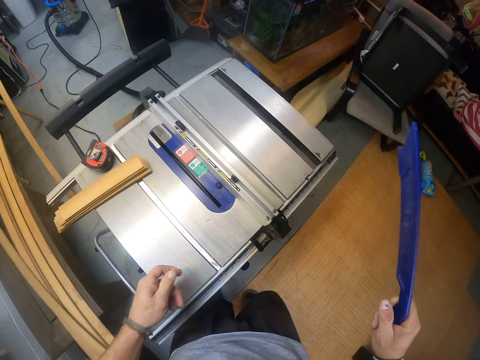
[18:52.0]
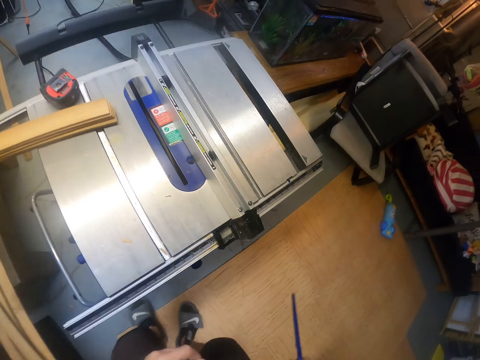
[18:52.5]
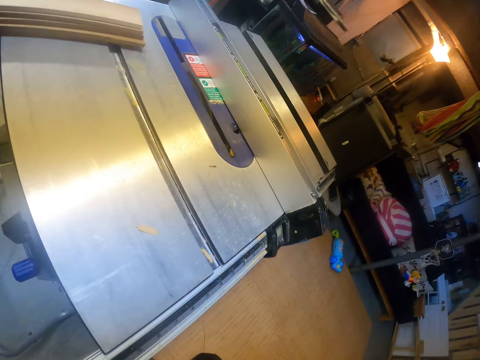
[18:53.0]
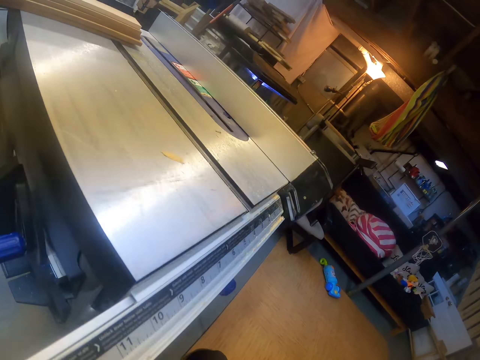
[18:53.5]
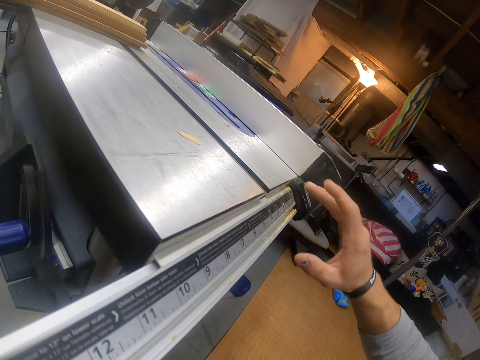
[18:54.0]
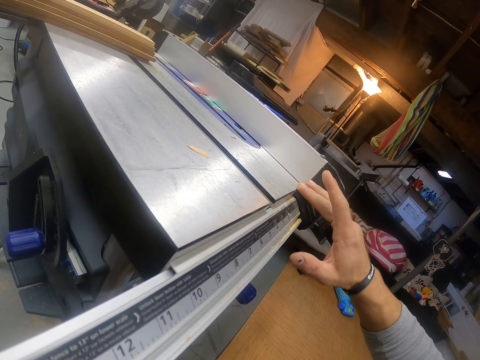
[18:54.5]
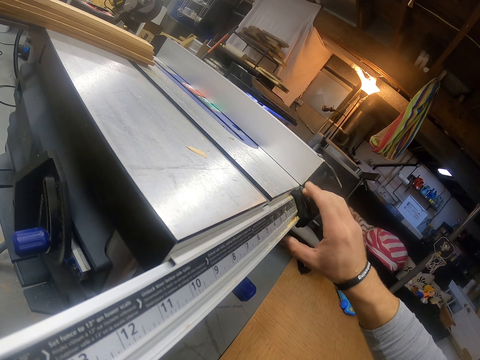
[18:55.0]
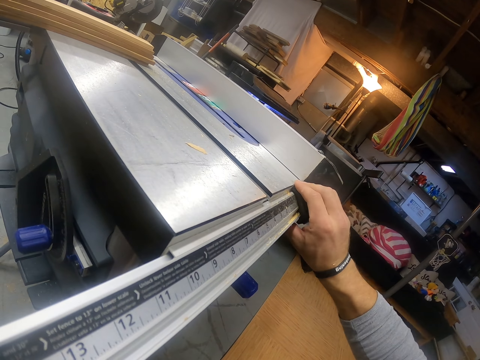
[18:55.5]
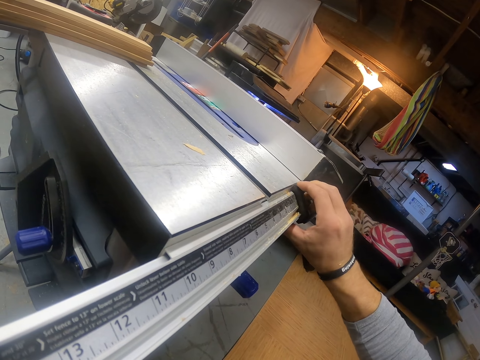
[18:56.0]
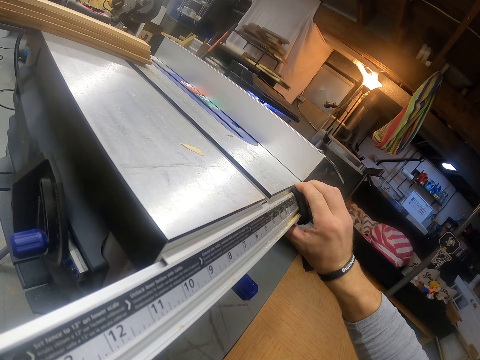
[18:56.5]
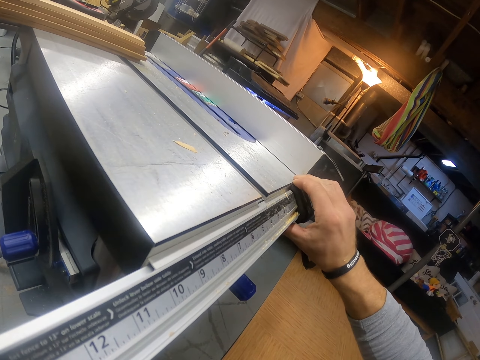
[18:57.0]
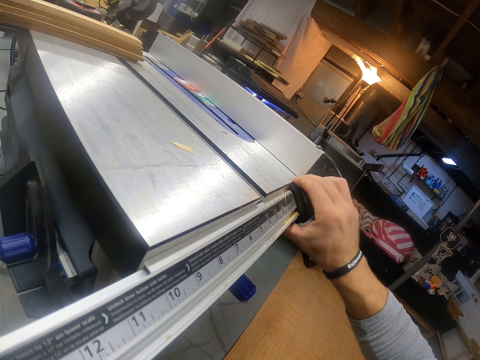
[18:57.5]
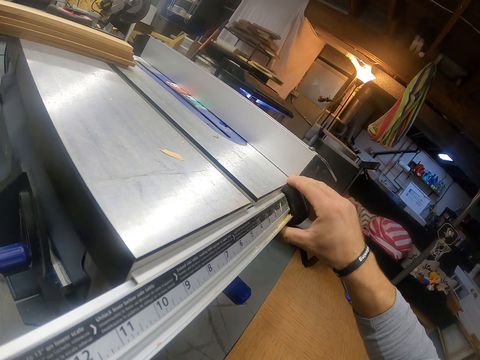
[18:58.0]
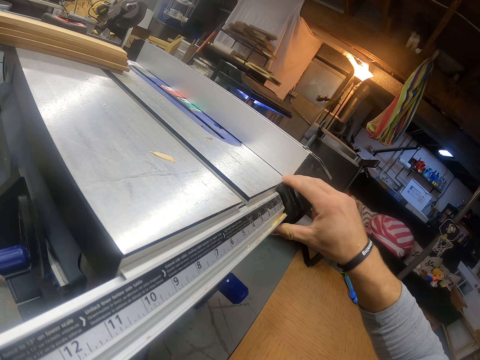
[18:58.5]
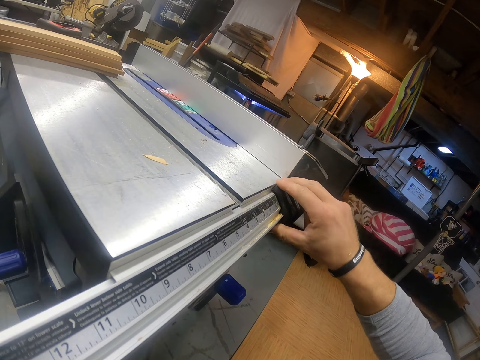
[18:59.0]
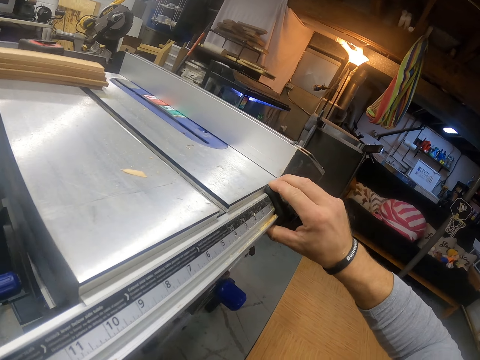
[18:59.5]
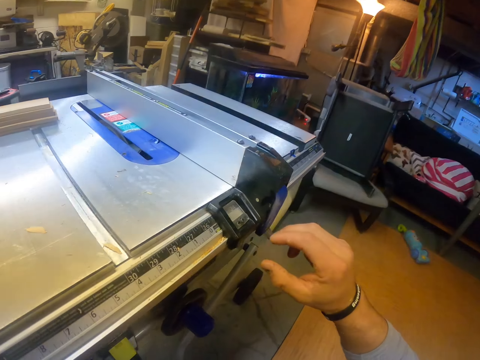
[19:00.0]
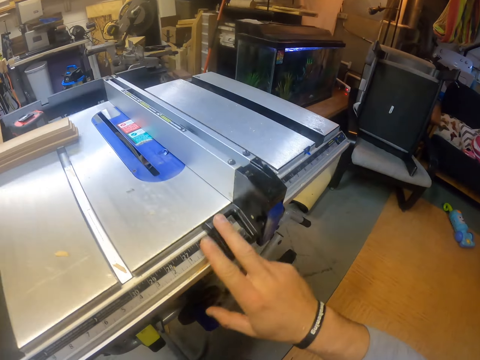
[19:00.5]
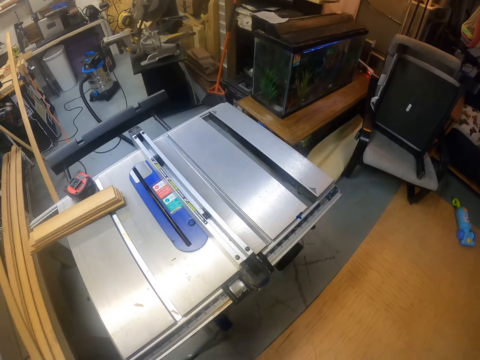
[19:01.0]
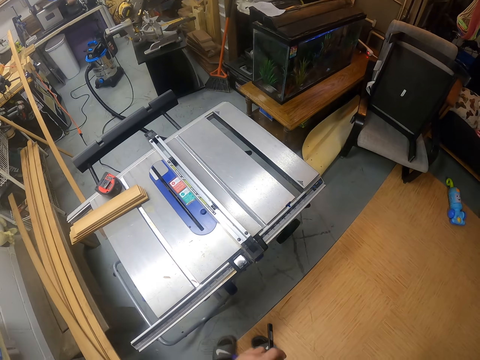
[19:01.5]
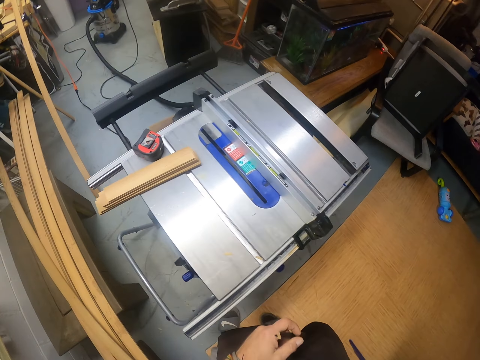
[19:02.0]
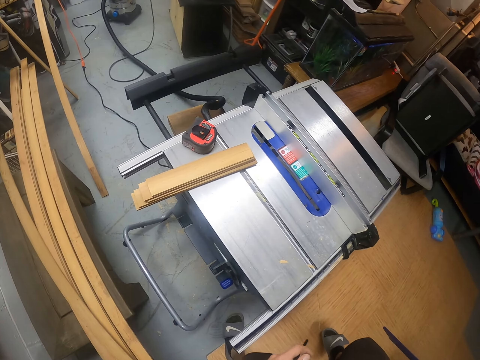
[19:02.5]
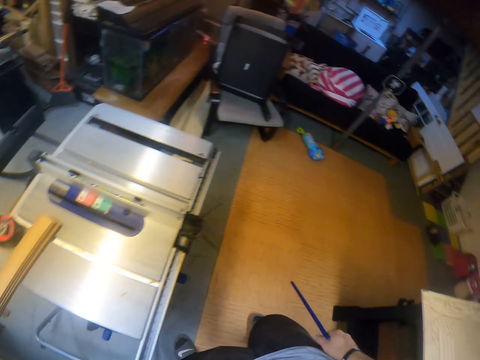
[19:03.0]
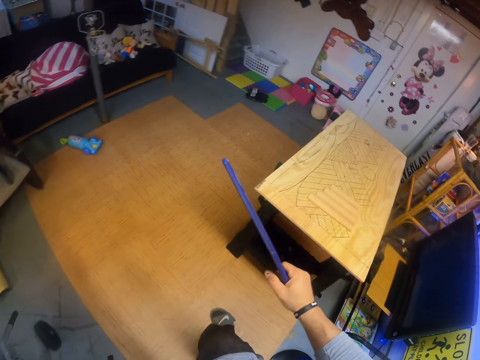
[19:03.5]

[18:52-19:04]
The camera wearer presses the pen on the wood cutting machine with his left hand. He stares at the table saw. He passes the right angle ruler from his right hand to his left hand. He adjusts the table saw ruler. He touches the wood cutting machine with his right hand. He stares at the table saw. He passes the right angle ruler from his left hand to his right hand. He moves towards the table.

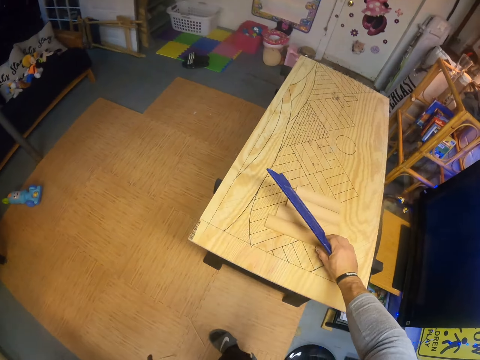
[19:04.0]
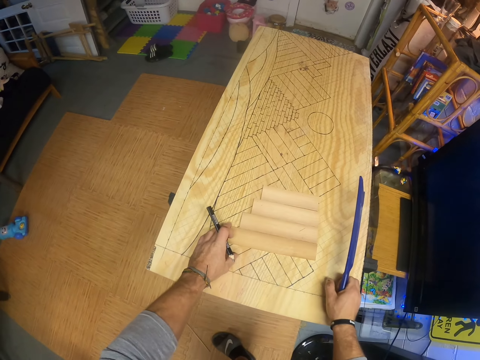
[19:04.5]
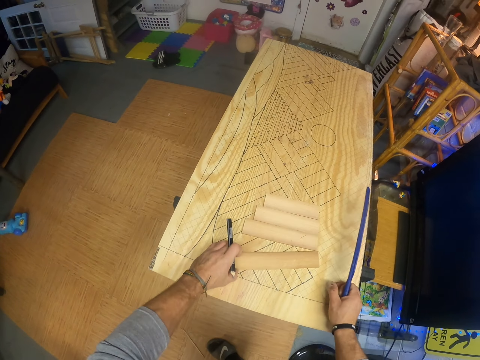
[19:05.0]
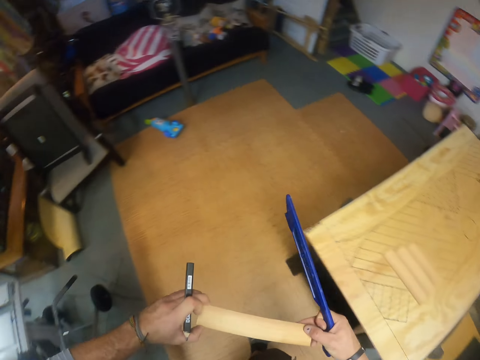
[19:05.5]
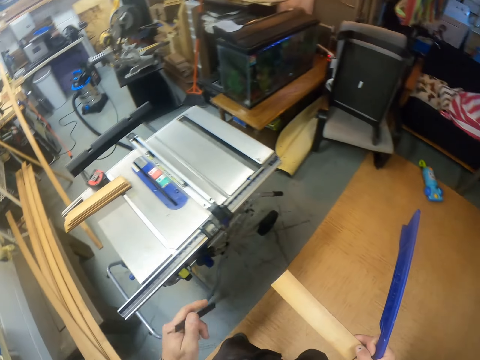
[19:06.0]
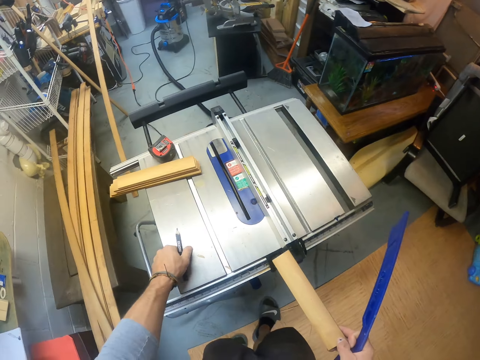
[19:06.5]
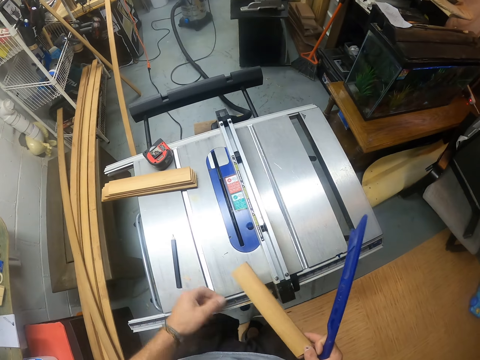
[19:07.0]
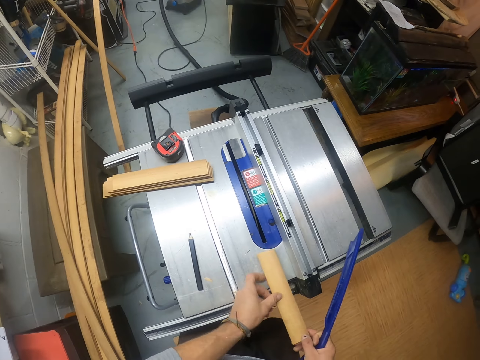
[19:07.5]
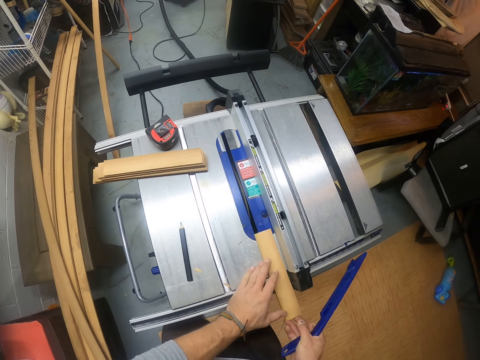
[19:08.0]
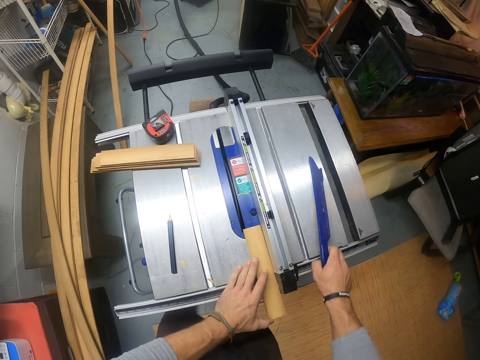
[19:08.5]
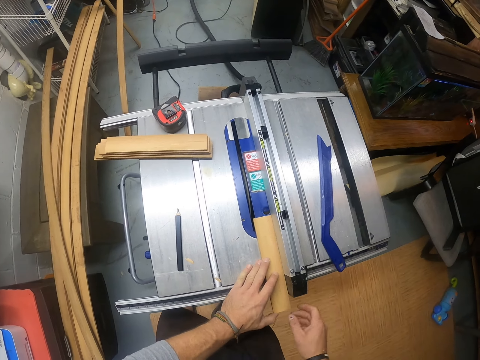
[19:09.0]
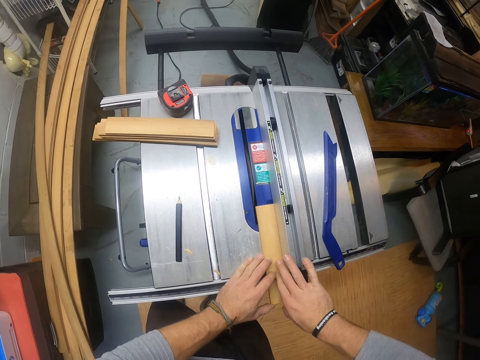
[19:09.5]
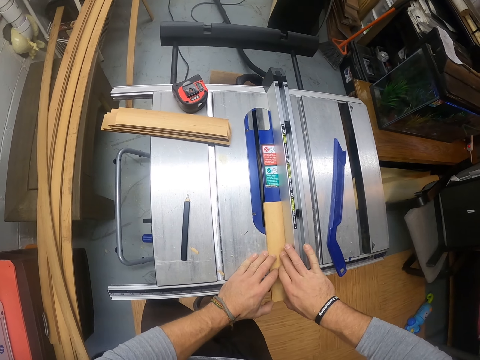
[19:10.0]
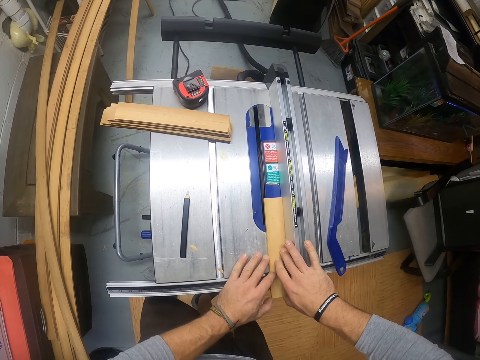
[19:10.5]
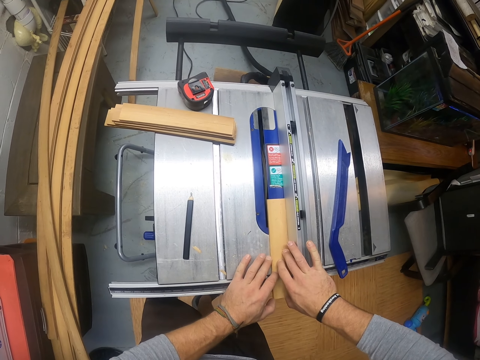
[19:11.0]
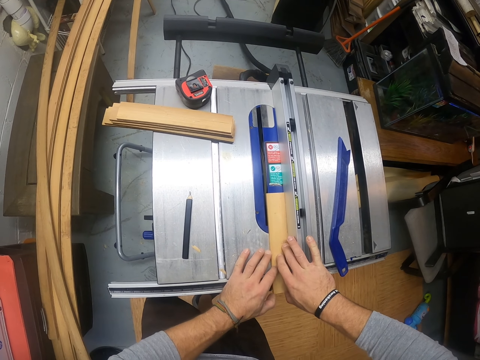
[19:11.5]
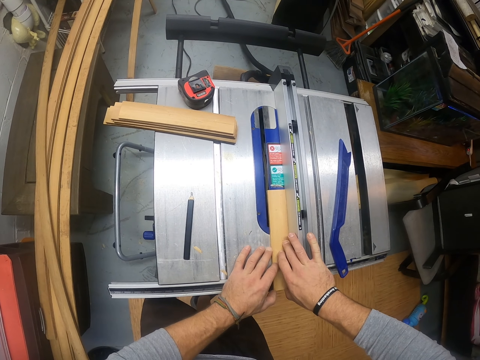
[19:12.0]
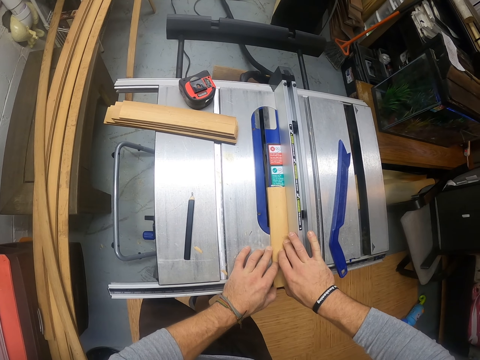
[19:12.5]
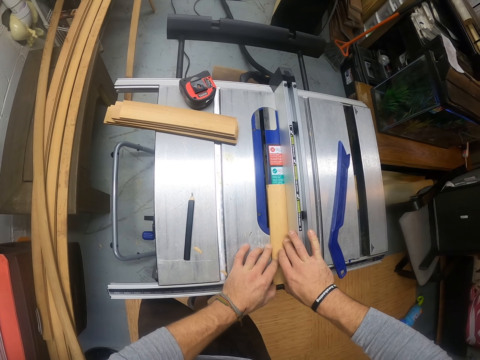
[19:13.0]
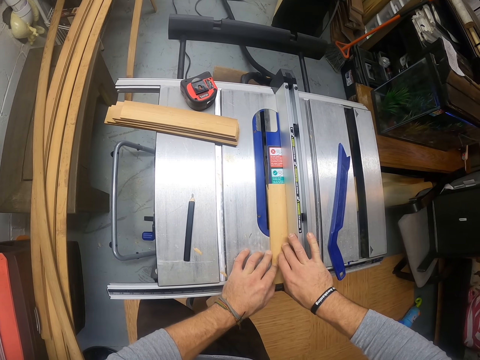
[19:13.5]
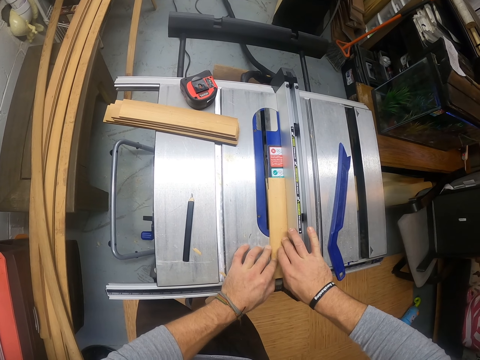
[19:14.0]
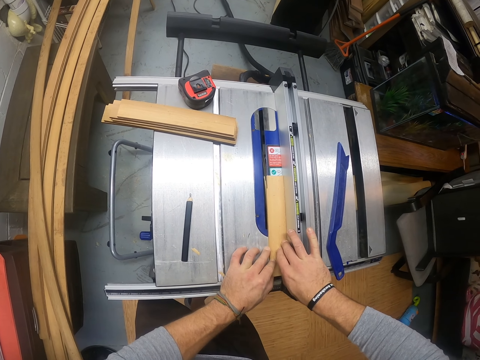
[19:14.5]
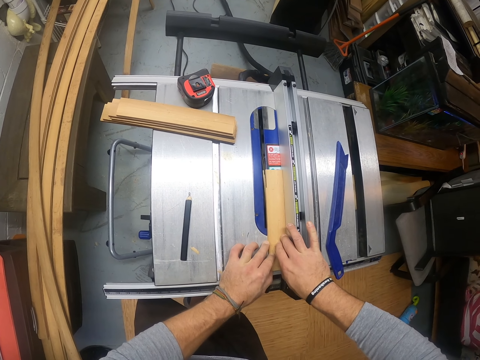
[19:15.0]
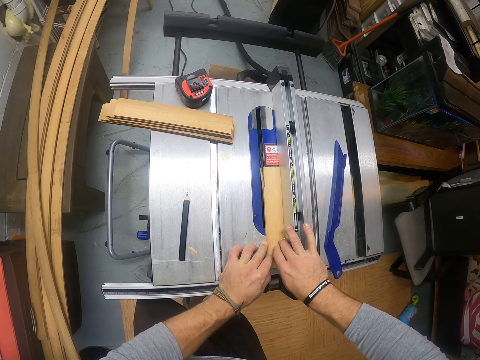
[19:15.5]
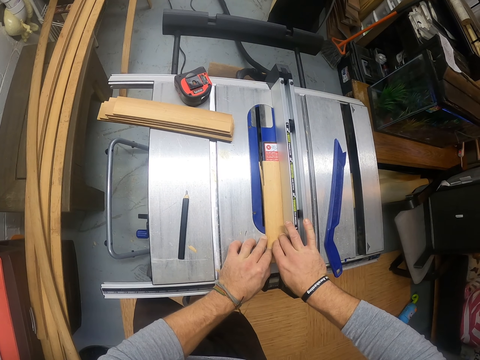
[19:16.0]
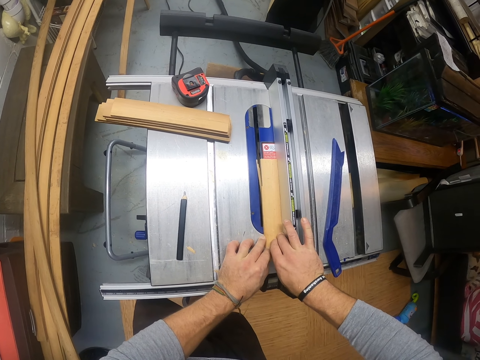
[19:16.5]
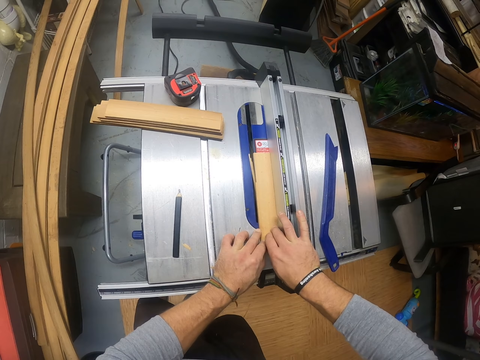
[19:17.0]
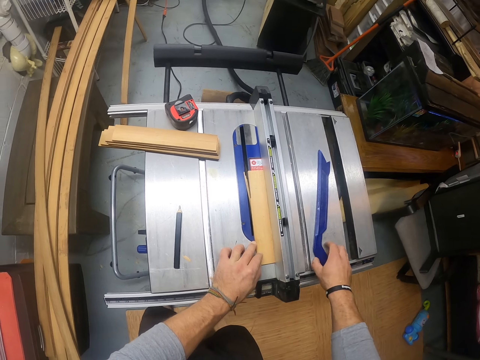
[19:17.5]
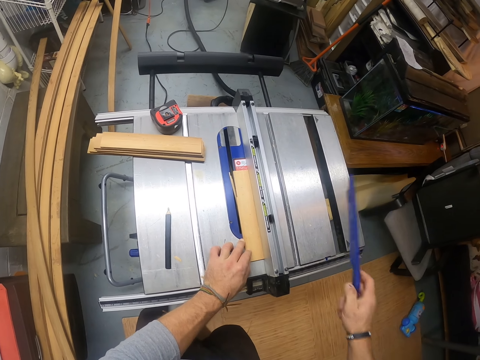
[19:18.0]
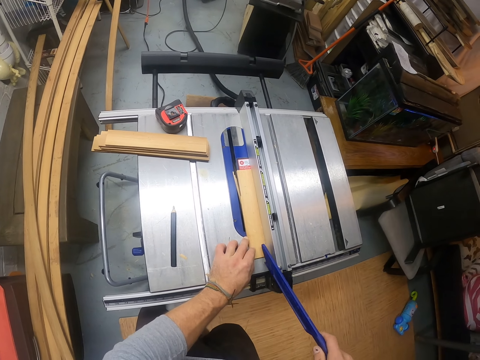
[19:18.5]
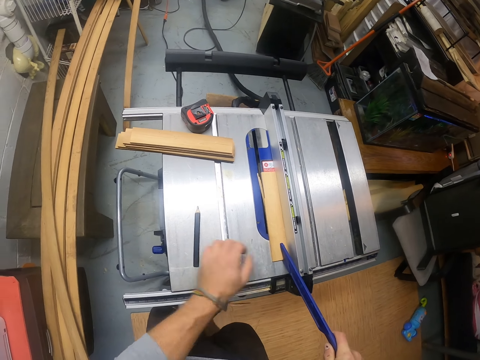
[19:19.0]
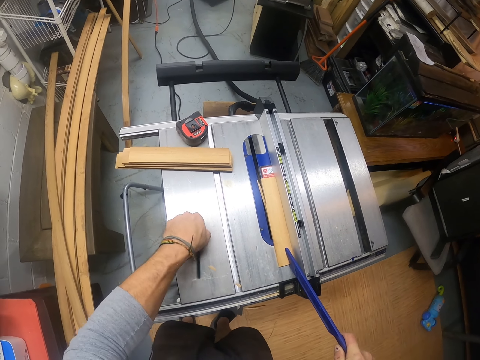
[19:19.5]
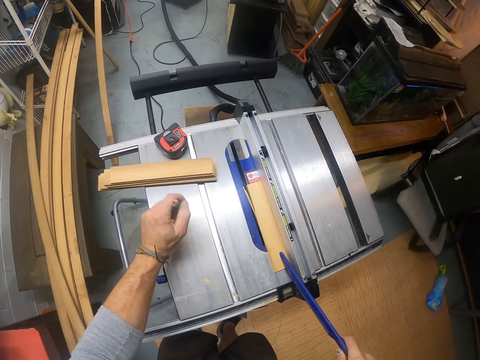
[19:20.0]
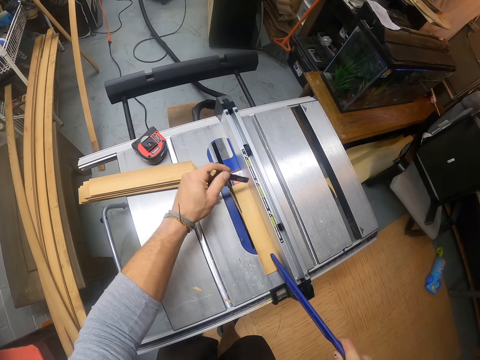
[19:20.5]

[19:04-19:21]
The camera wearer touches a piece of wood from the table with his right hand. He picks the piece of wood from the table with his left hand. He holds the piece of wood with both hands. He moves towards the table saw. He drops the pen on the wood cutting machine with his left hand. He places the piece of wood on the wood cutting machine with both hands. He drops the right angle ruler on the wood cutting machine with his right hand. He places the push stick on the table saw. He pushes the piece of wood on the table saw. He places the piece of wood on the wood cutting machine with both hands. He picks the push stick. He picks the right angle ruler on the wood cutting machine with his right hand. He pushes the piece of wood with the push stick. He places the right angle ruler on the piece of wood on the wood cutting machine with his right hand. He picks the pen on the wood cutting machine with his left hand.
